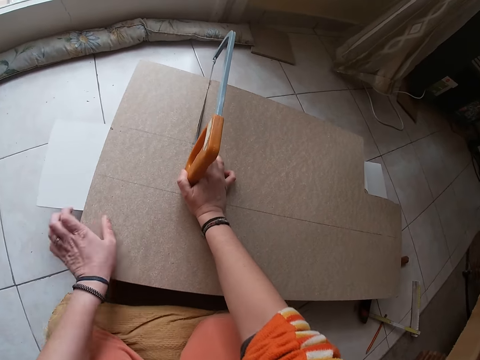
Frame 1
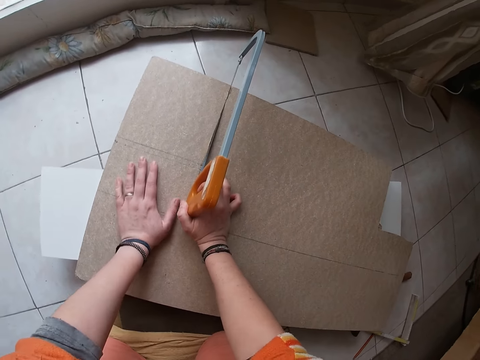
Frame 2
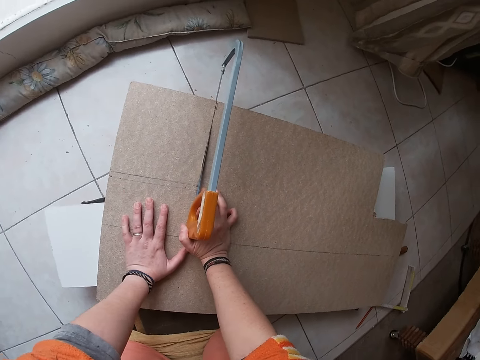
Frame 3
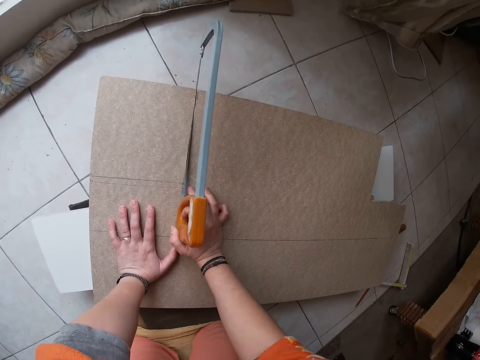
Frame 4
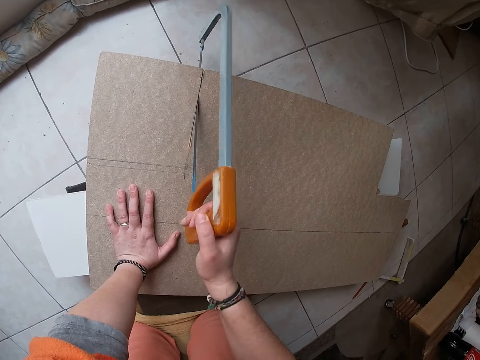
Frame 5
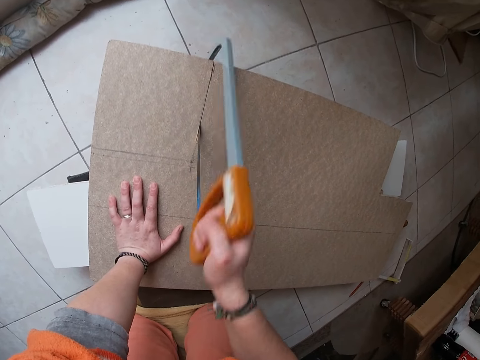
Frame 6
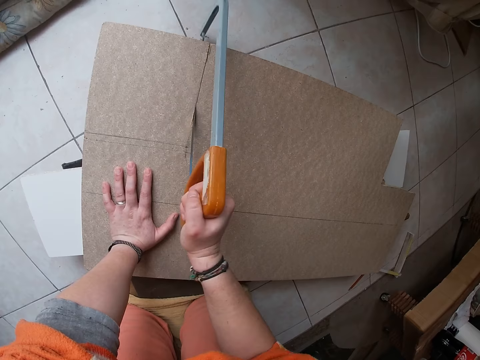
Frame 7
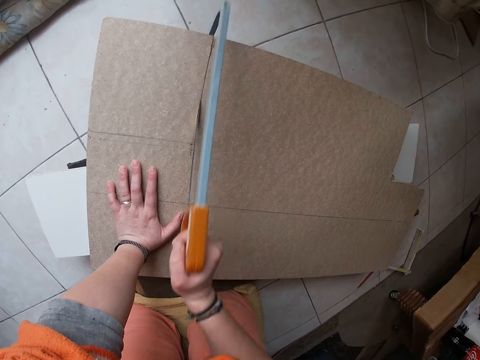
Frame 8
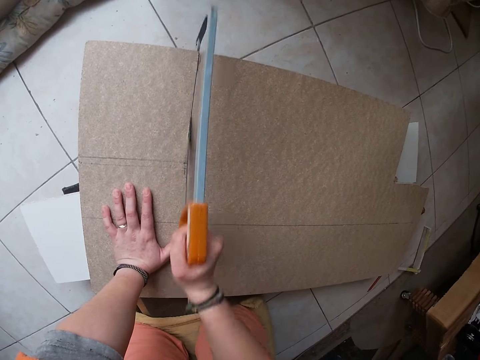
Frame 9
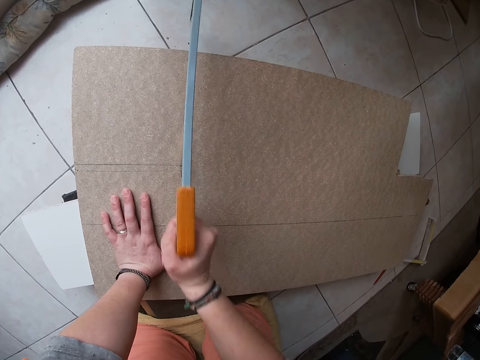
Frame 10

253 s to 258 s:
The camera wearer adjusts the plywood on the stack of plywood with both hands. He places his left hand on the surface of the plywood. He cuts the plywood with the hacksaw in his right hand.

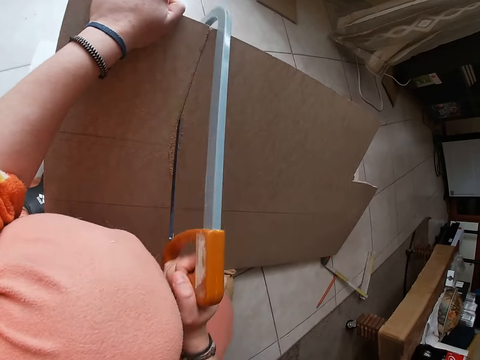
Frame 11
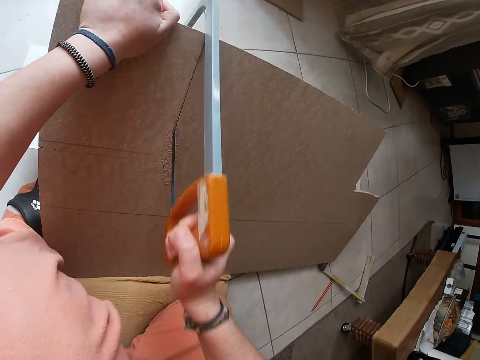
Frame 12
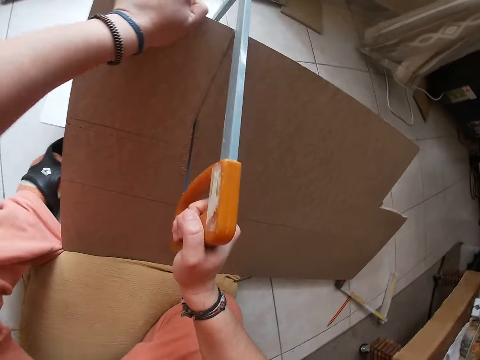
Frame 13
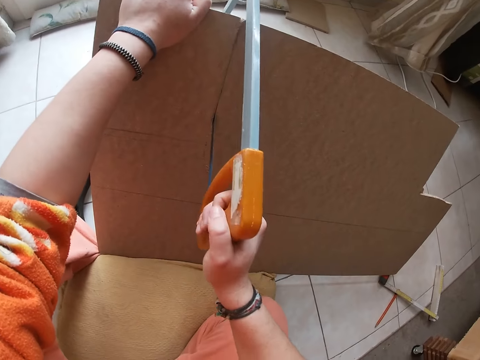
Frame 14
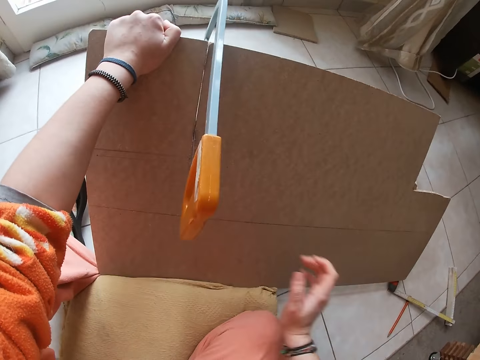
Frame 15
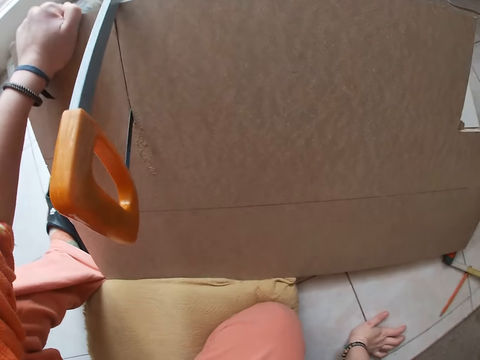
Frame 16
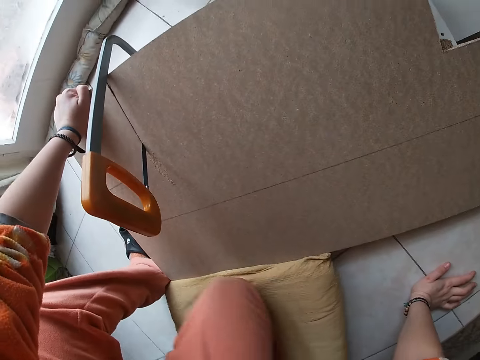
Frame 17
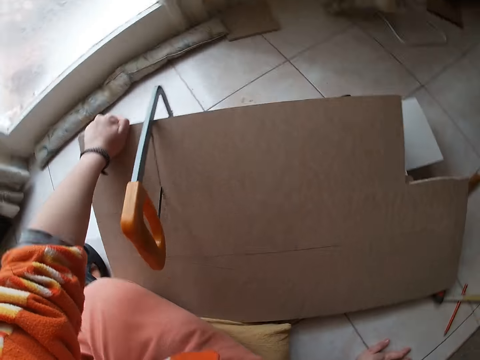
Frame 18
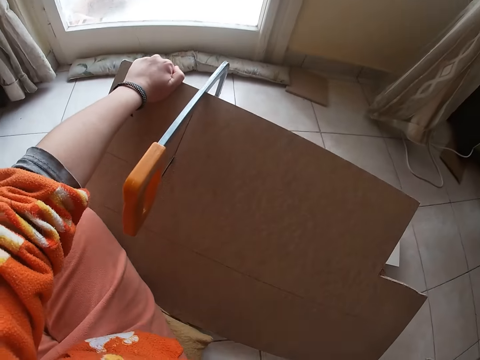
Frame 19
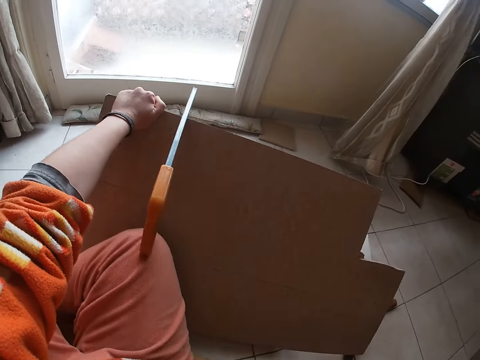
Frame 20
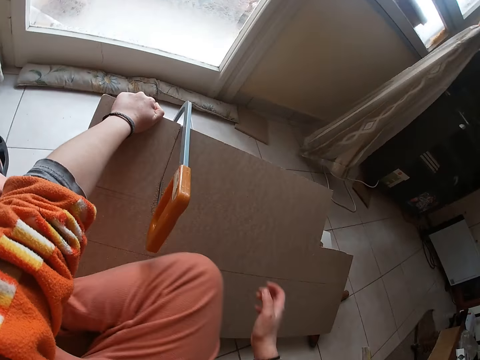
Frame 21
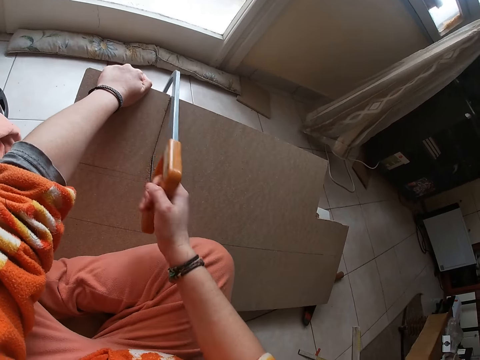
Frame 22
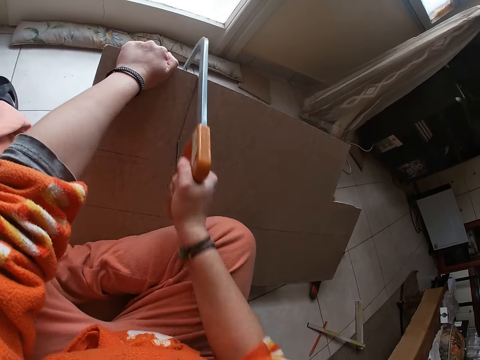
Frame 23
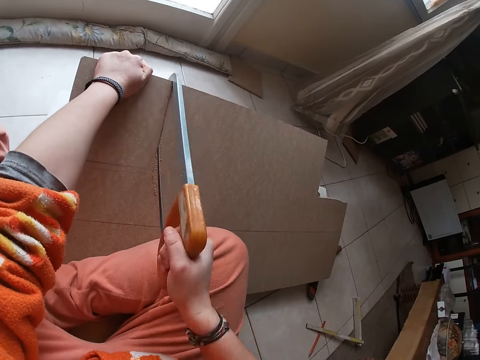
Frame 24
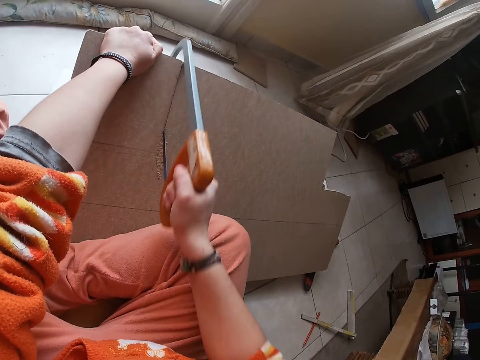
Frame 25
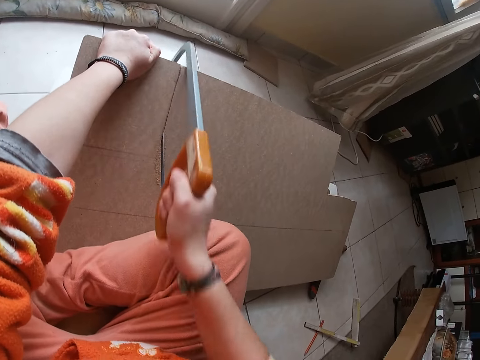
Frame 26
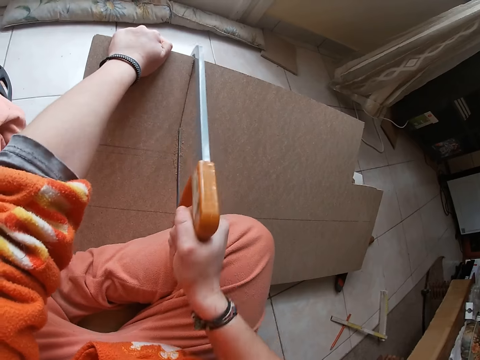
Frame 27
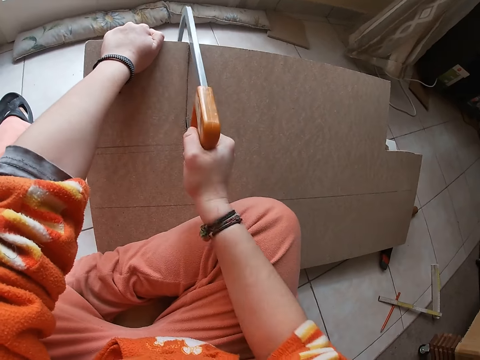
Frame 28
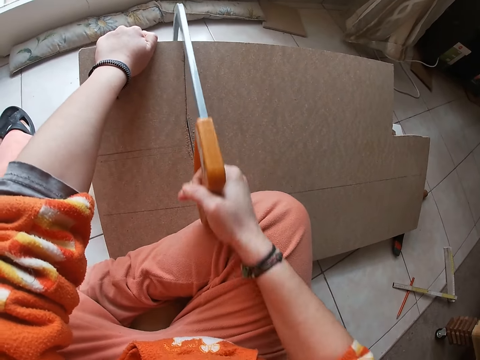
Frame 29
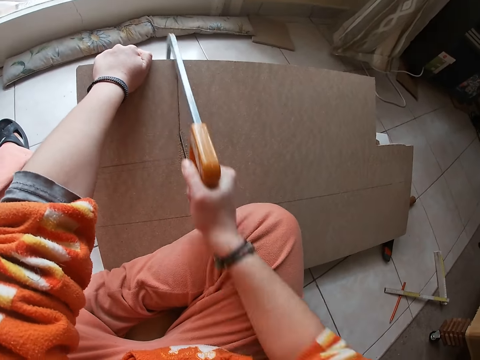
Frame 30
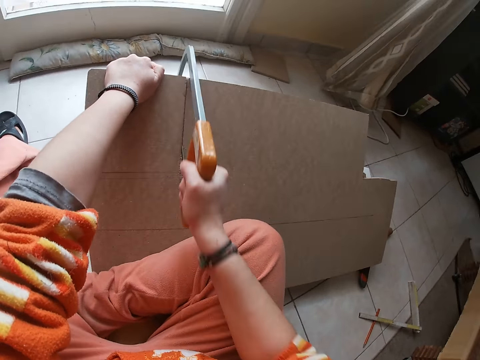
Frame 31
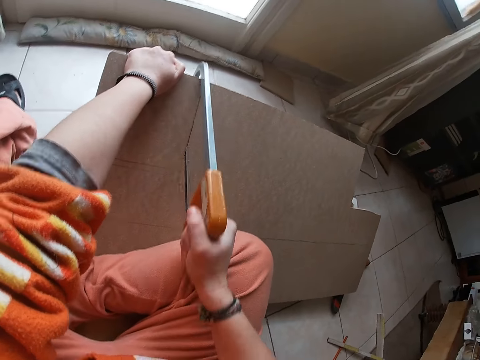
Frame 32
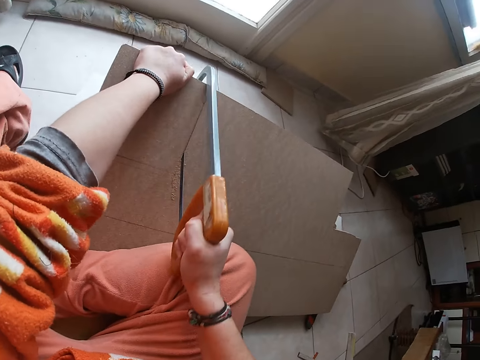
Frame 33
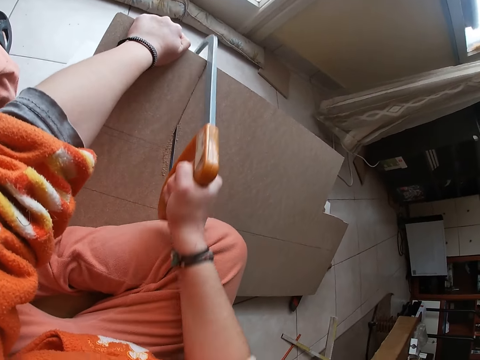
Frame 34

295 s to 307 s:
The camera wearer places his right hand on the floor. He looks around. He moves the left hand. He cuts the plywood on the floor with a hack saw in his right hand. He holds the hack saw.

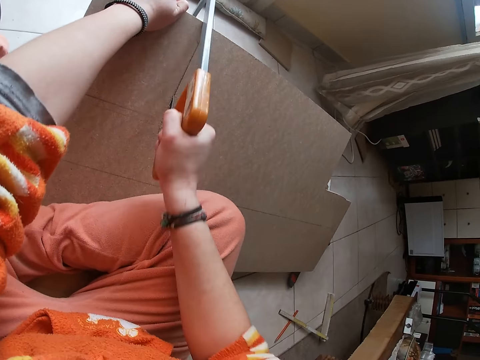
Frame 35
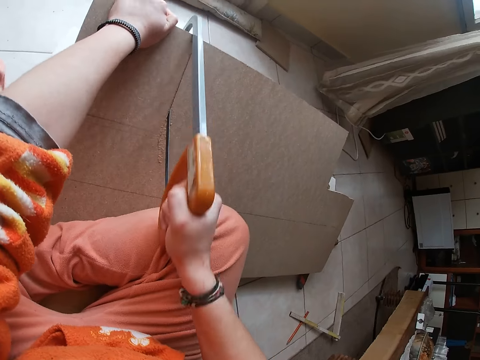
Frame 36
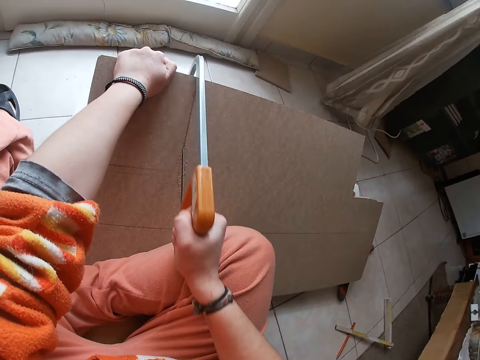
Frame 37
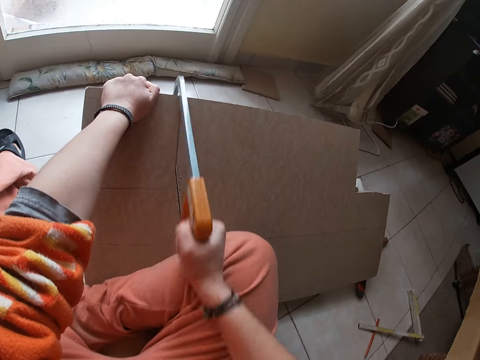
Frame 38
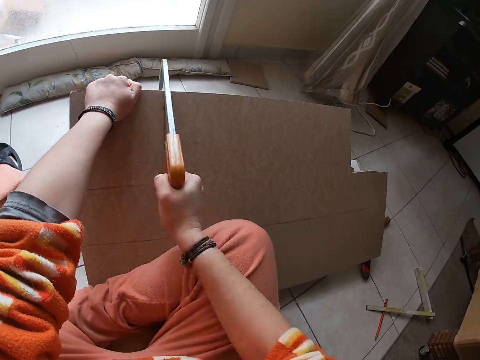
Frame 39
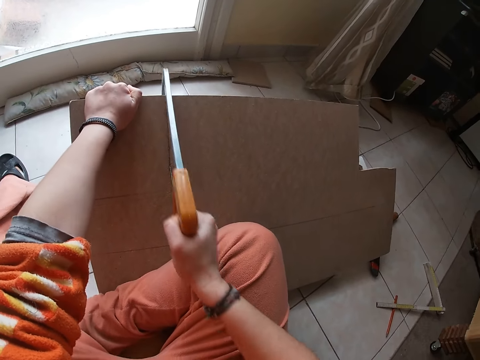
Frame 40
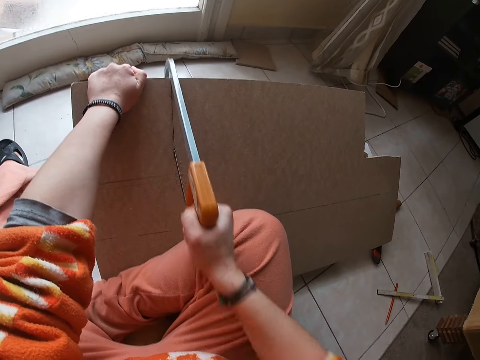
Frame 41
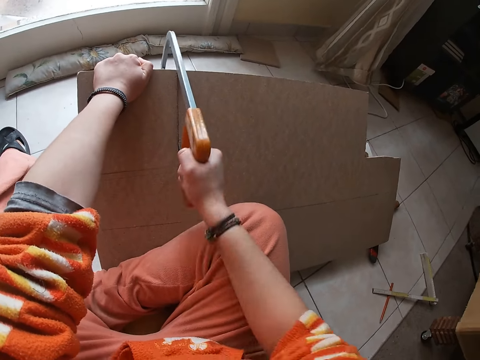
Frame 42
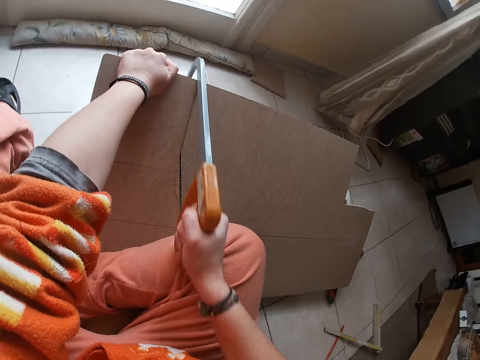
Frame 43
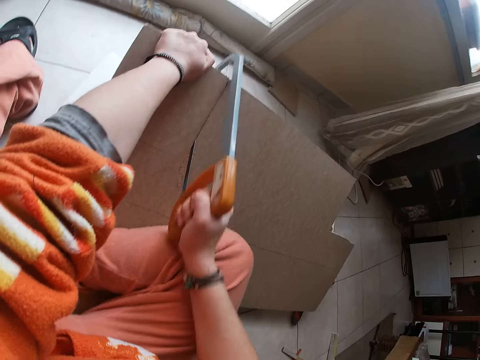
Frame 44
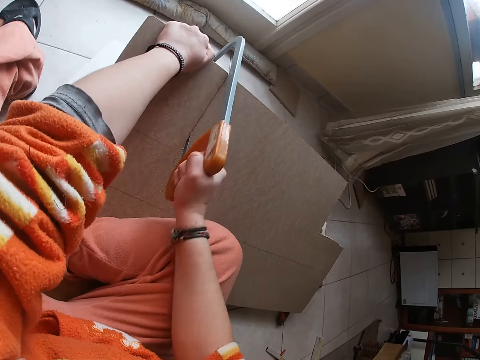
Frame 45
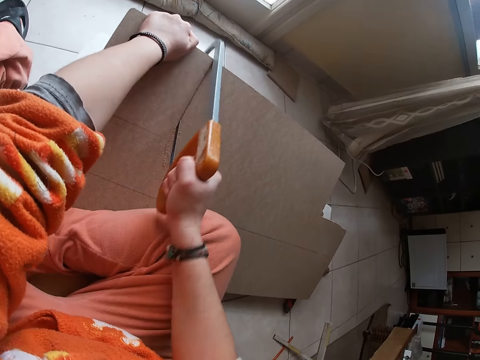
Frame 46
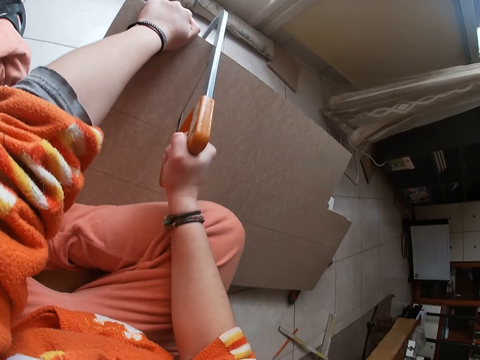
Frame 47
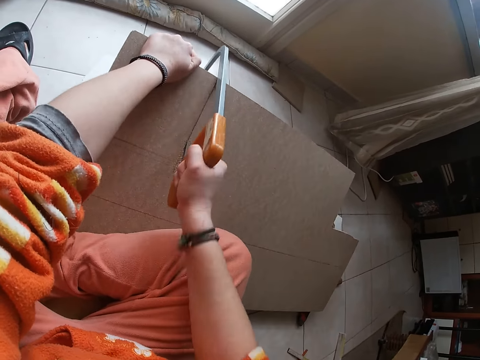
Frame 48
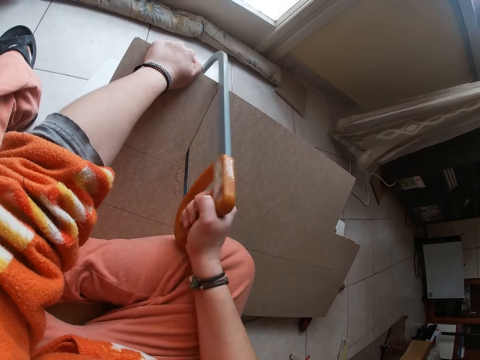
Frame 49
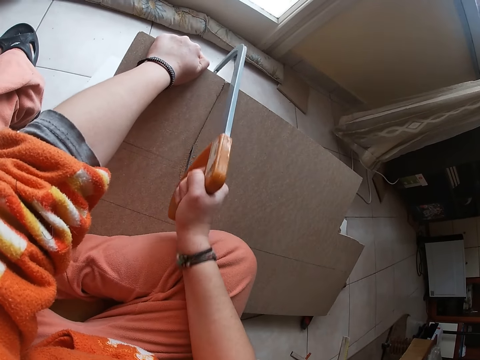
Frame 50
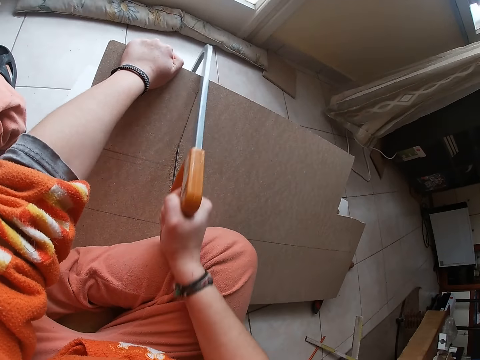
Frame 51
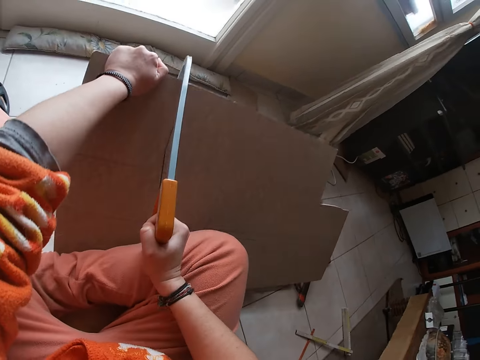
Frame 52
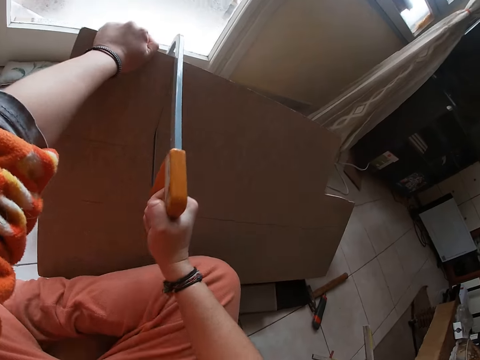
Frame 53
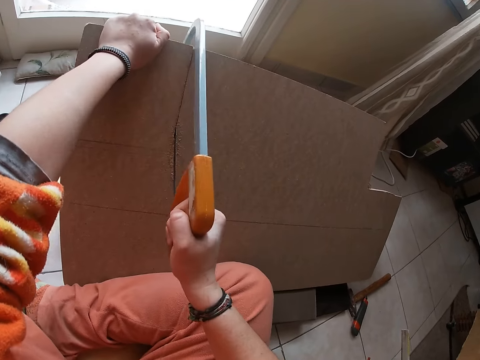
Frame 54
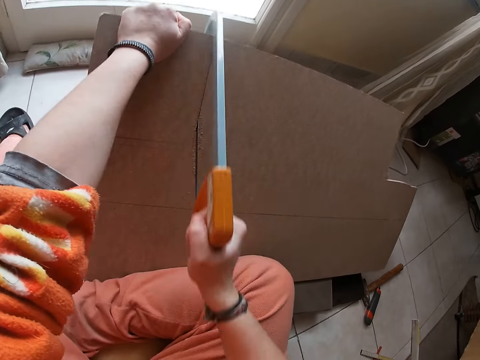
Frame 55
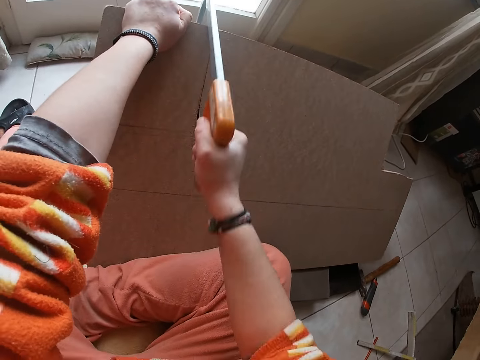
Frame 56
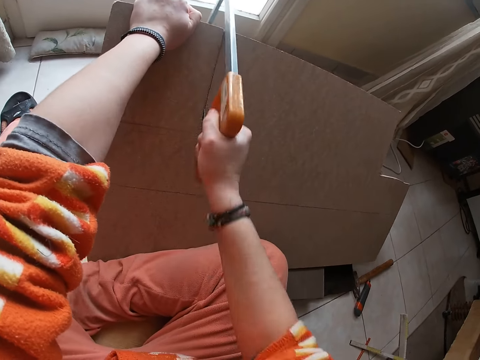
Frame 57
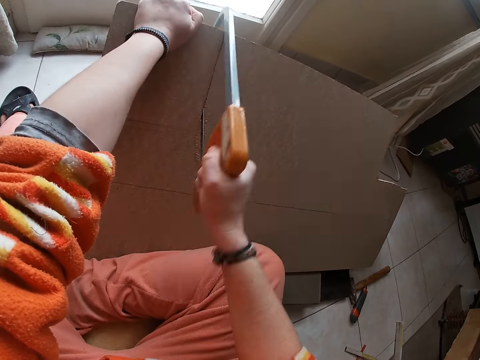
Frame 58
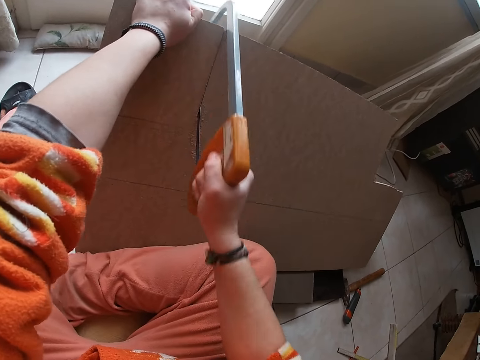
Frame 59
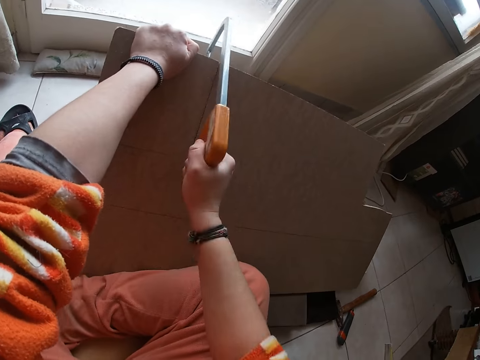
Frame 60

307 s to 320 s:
The camera wearer pushes the plywood. They cut the plywood with a hack saw.
